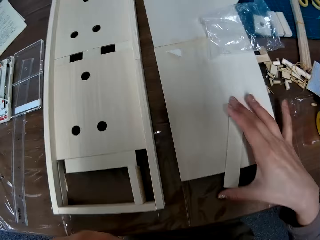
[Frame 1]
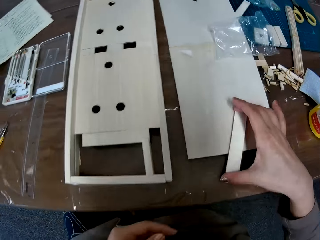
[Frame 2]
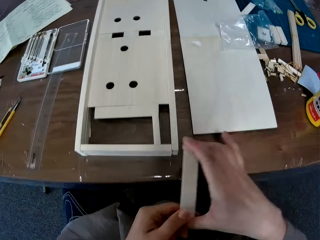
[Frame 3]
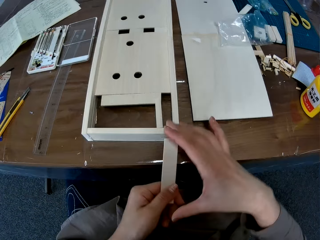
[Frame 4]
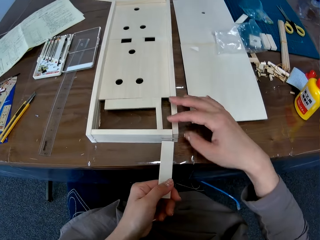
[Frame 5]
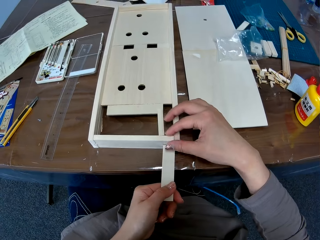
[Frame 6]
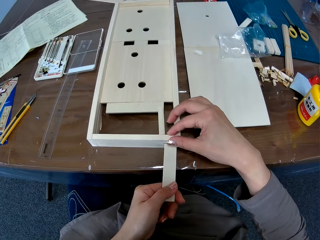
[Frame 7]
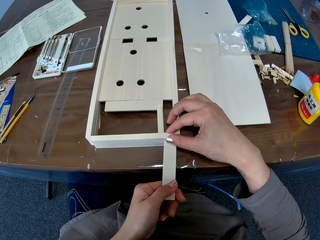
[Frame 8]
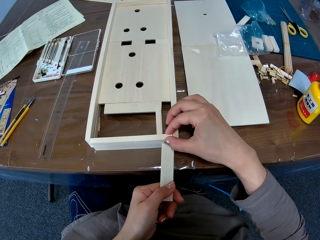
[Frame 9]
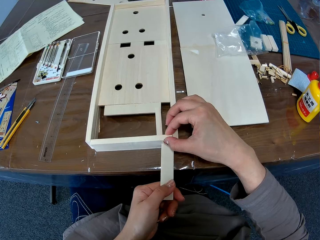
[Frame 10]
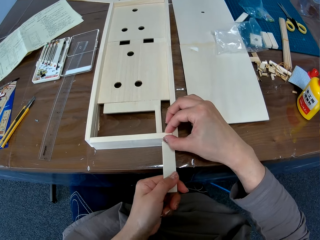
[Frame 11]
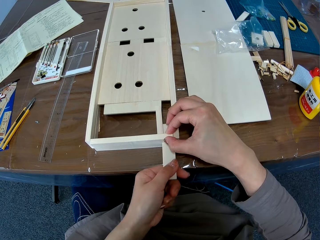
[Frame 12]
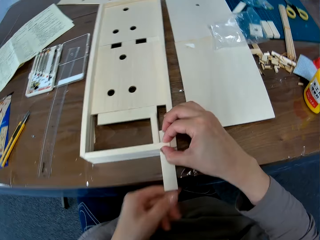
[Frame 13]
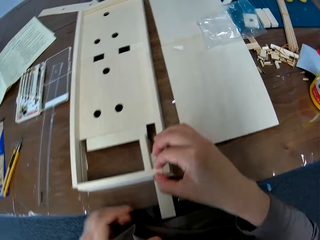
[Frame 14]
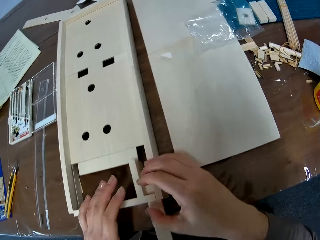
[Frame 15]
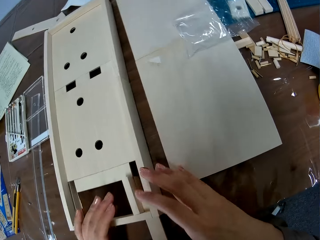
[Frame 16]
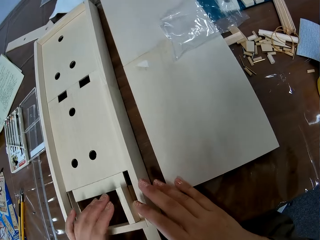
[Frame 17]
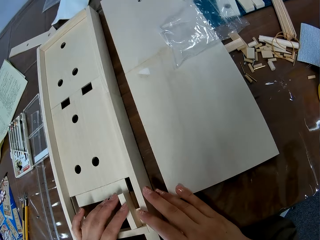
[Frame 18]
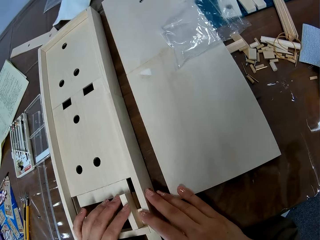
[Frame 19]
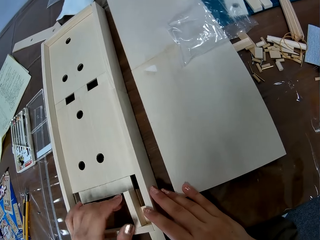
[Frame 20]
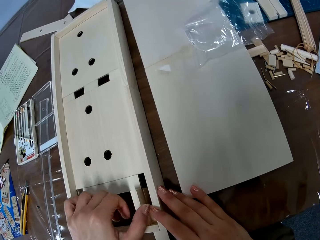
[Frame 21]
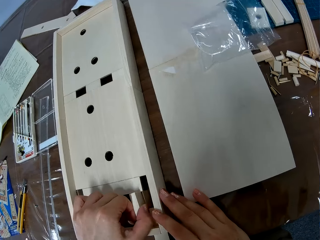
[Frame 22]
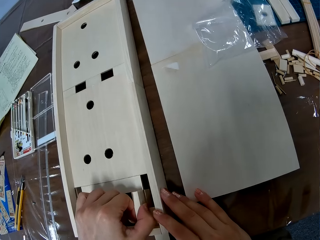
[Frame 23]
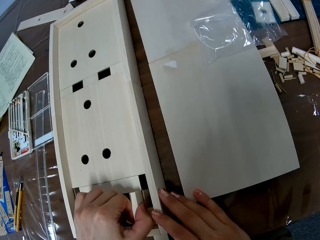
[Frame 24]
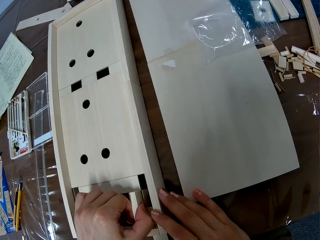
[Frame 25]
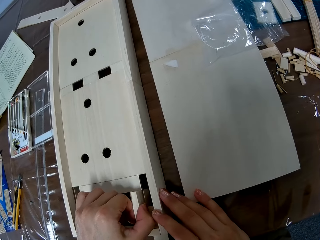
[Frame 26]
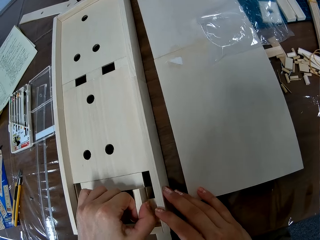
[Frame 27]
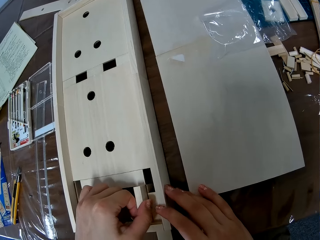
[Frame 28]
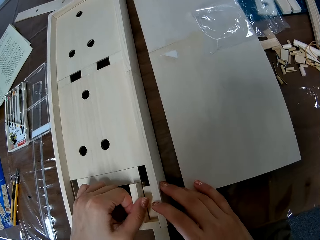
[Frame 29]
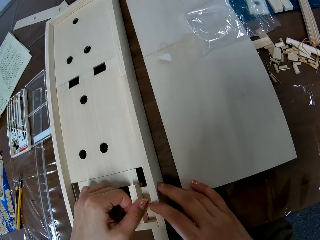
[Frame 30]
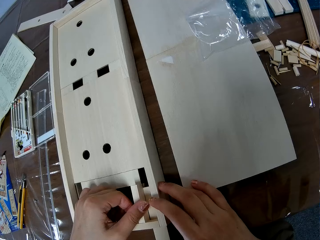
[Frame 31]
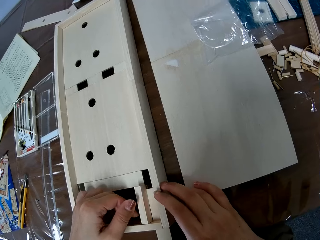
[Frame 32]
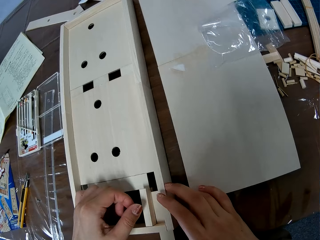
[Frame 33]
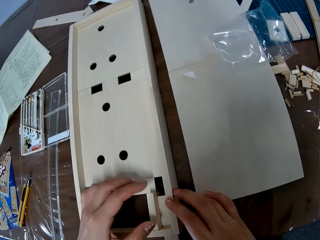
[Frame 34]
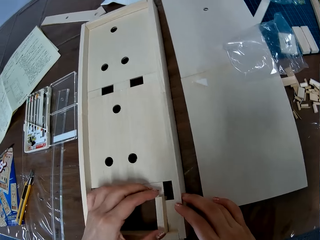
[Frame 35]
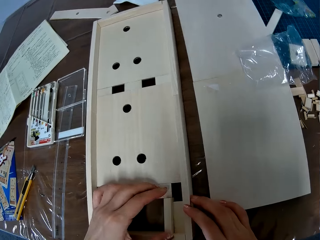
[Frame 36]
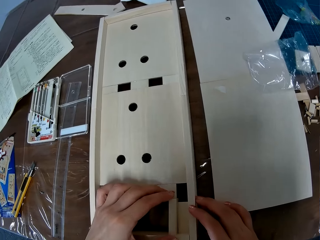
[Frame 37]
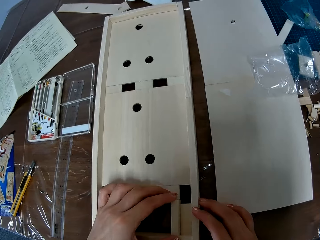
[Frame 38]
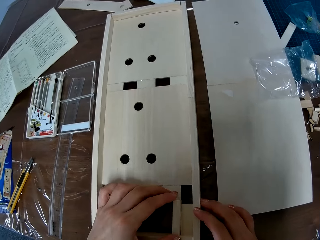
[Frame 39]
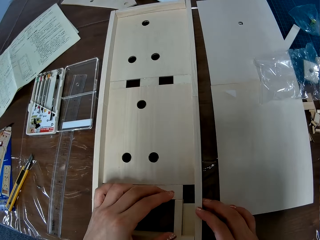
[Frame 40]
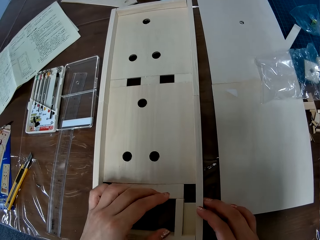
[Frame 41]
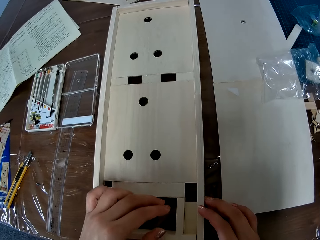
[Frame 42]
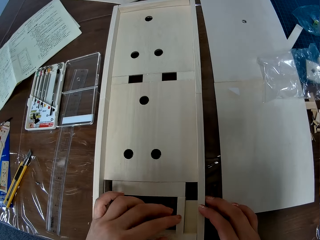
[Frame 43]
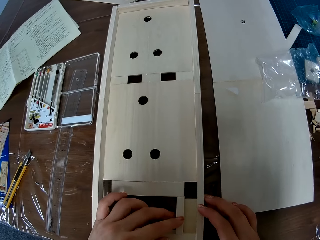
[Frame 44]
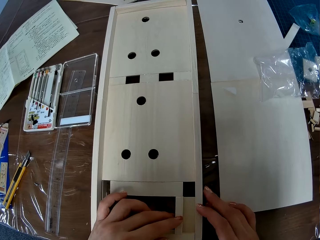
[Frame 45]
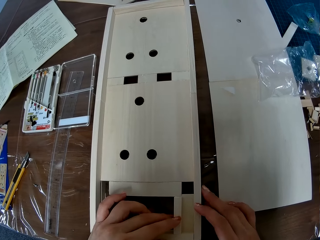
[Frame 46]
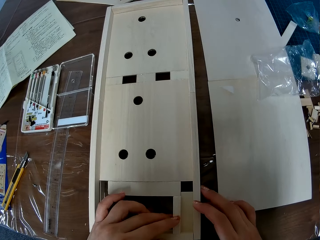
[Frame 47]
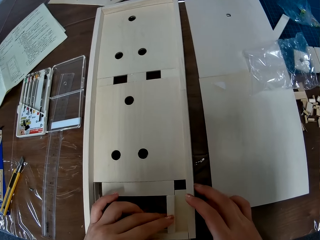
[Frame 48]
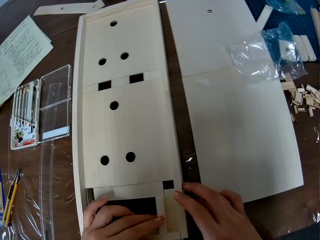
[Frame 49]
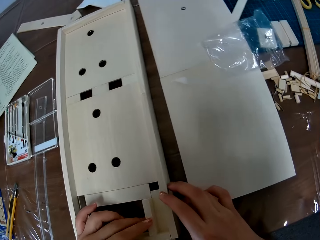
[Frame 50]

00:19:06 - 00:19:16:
The camera wearer picks up the flat wood with her right hand. She holds a piece of wood with her left hand, holds a corner of a crafting wood, and inserts the flat wood into the craft board. She withdraws her left hand. She holds the crafting wood, holds the piece of wood, moves the piece of wood, withdraws her hand, and fixes the piece of wood.

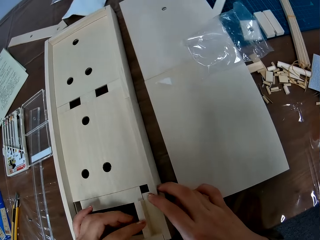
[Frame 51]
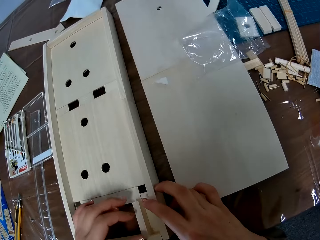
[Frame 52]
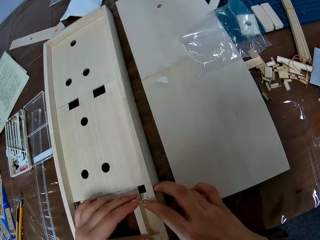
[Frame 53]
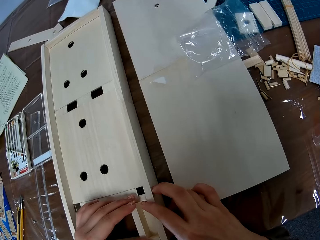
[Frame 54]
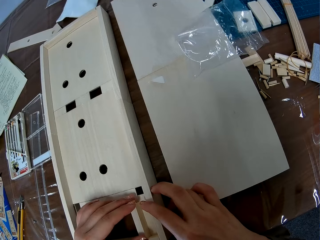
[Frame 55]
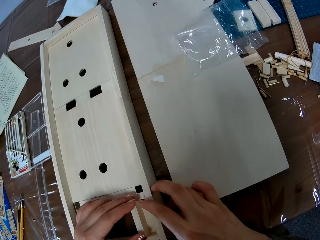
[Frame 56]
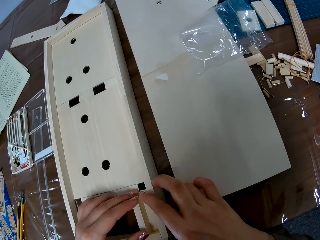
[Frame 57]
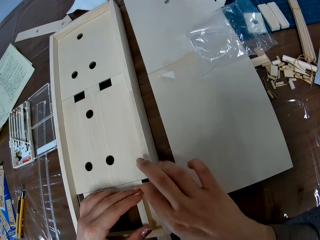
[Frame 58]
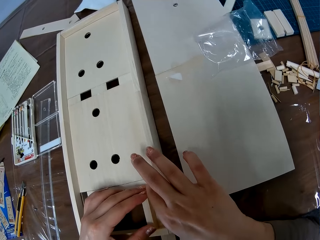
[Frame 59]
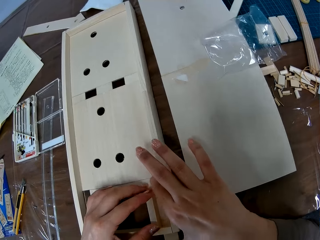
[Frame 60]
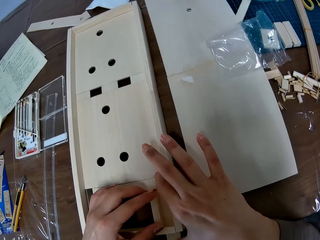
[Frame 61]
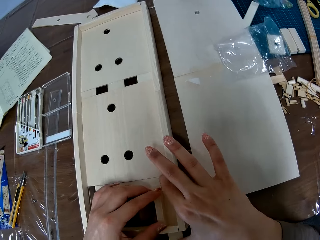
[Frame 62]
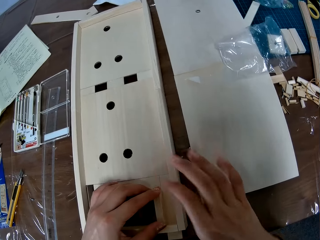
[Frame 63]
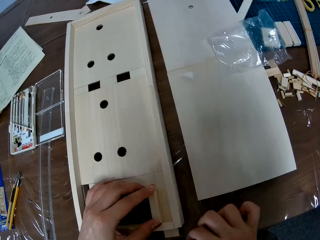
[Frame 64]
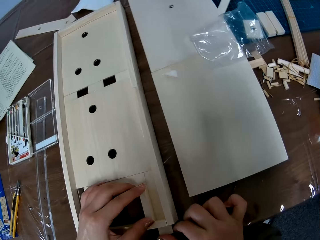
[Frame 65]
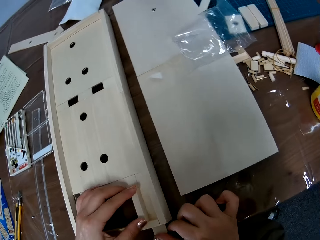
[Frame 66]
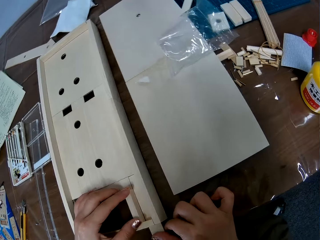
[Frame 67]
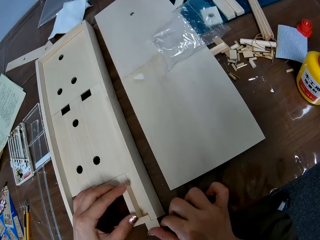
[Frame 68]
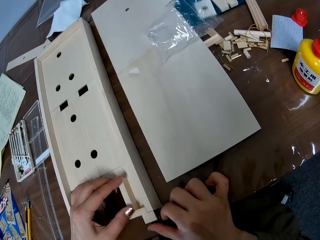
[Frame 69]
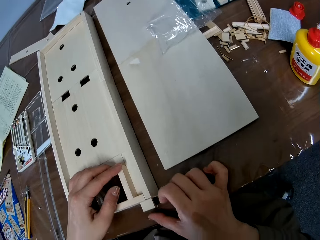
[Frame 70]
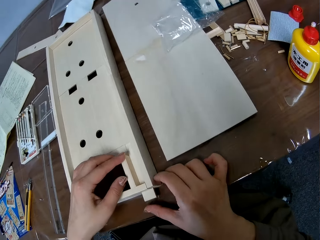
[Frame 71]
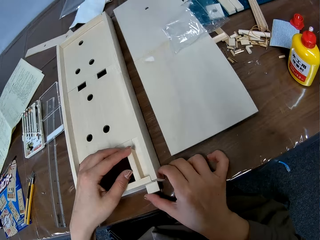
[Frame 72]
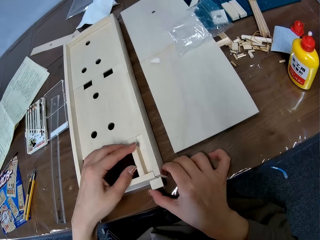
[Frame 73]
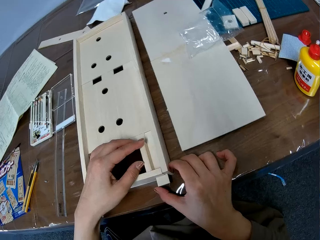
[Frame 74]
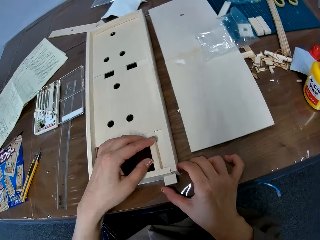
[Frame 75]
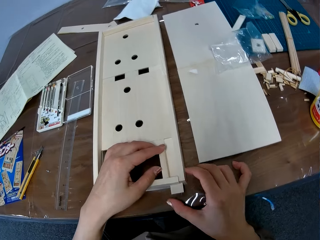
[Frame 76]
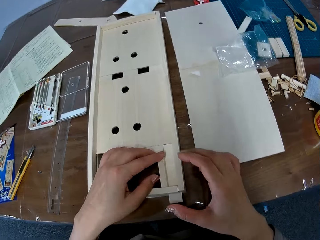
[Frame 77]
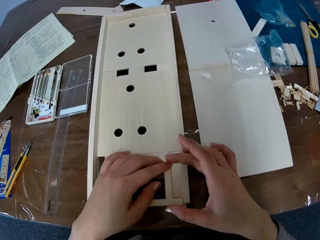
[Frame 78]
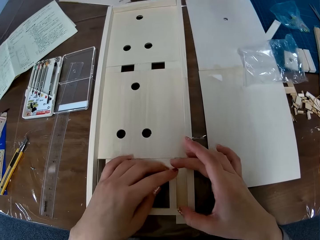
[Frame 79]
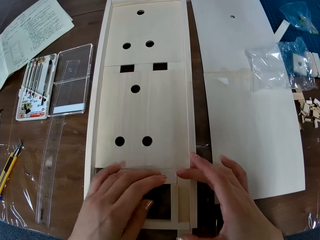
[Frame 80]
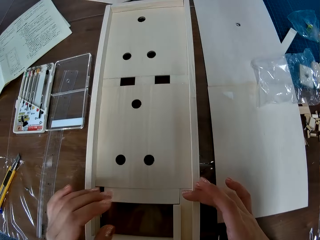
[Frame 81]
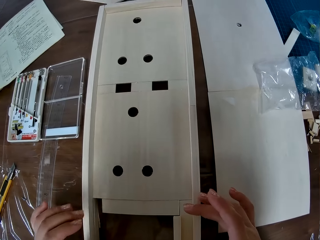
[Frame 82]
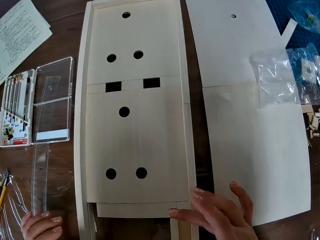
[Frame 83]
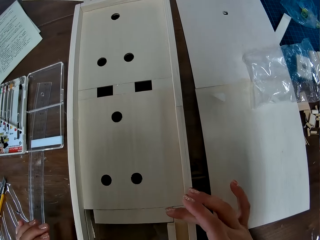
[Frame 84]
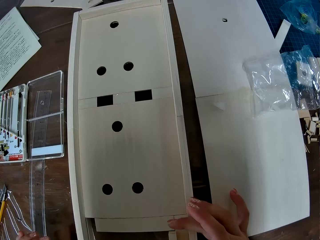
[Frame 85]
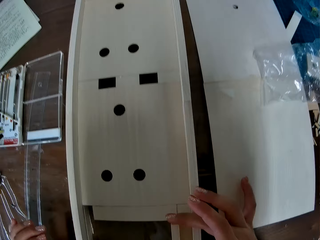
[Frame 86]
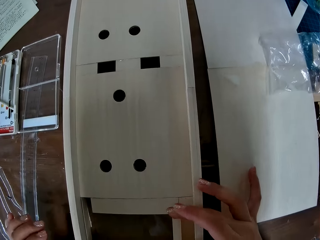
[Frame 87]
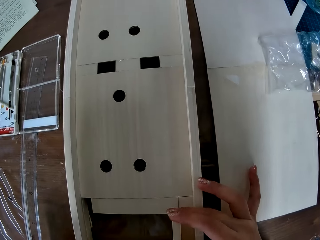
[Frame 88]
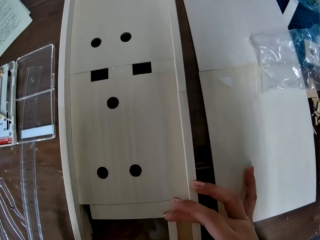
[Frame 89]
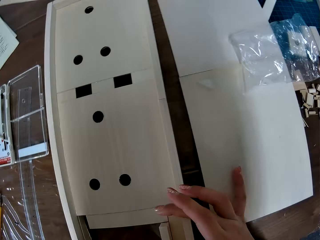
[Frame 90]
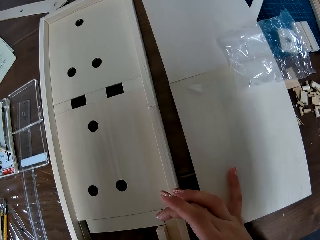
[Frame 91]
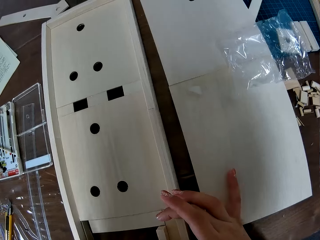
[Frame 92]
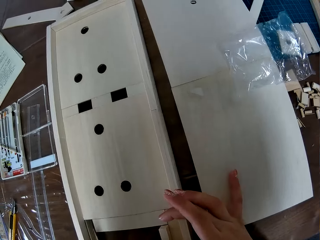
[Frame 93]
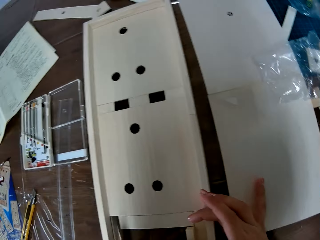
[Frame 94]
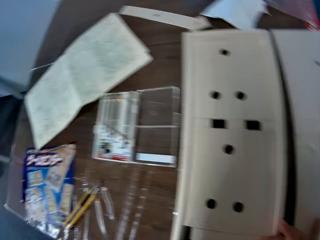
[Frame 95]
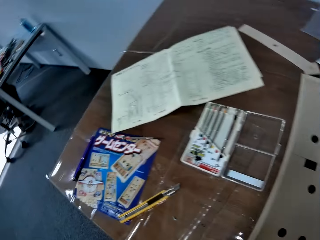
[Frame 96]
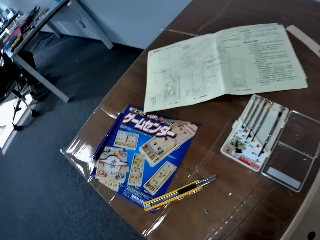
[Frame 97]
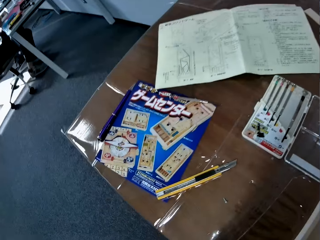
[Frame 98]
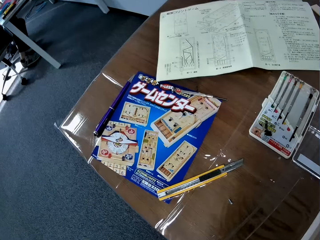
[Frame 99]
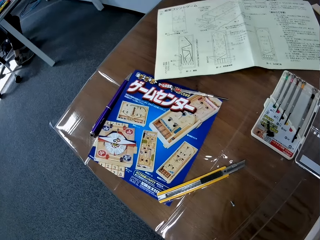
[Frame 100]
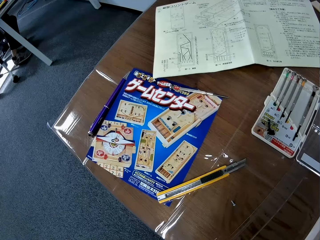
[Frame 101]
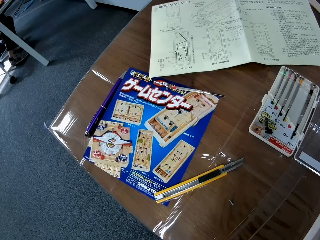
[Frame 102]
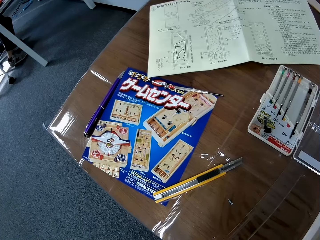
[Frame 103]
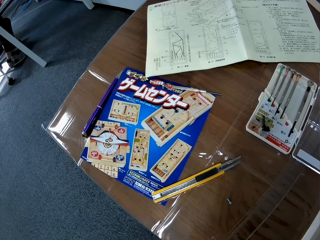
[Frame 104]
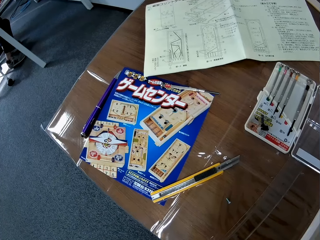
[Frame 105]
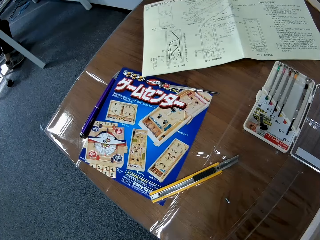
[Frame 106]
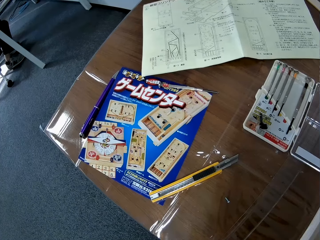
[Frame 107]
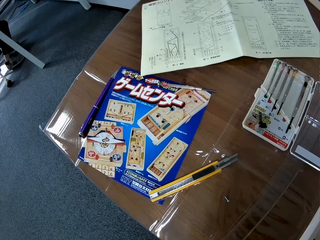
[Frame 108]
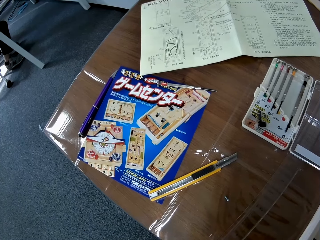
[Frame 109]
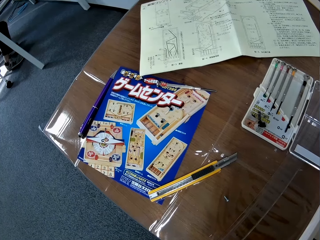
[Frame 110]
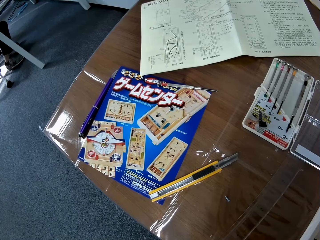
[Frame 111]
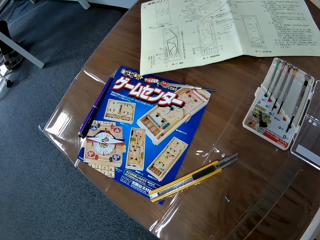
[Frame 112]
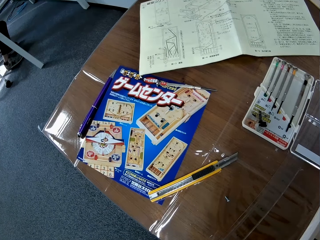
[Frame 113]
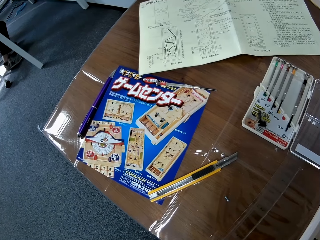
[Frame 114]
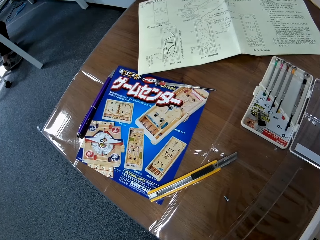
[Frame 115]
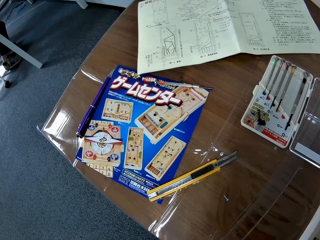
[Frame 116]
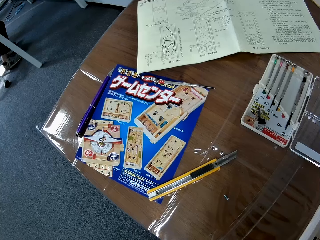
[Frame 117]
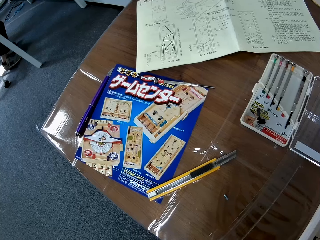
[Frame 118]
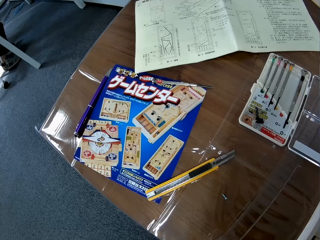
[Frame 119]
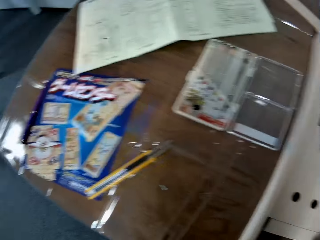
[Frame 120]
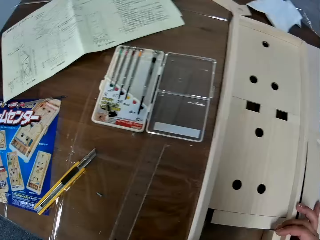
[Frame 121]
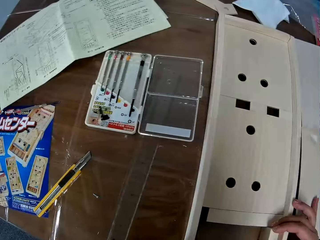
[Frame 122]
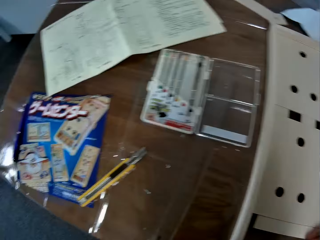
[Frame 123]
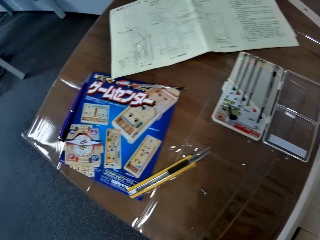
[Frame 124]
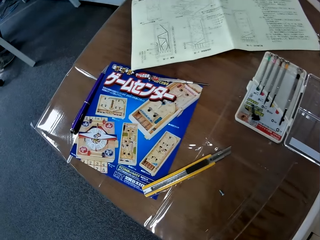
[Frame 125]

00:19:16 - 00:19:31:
The camera wearer moves a camera. She touches a piece of wood, fixes the piece of wood, pulls the piece of wood, and moves the camera. She holds a wood with her hand and adjusts the wood. She withdraws her left hand, fixes a crafting wood, and moves the camera.
